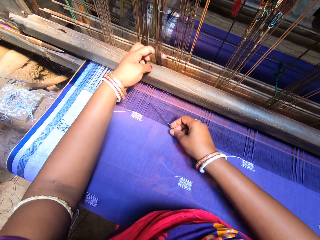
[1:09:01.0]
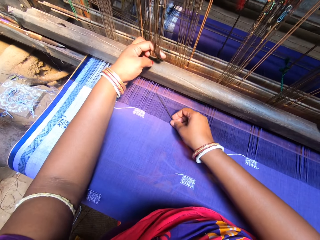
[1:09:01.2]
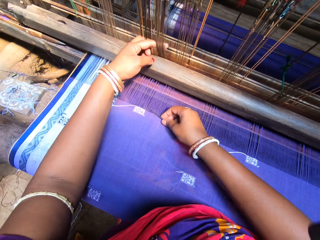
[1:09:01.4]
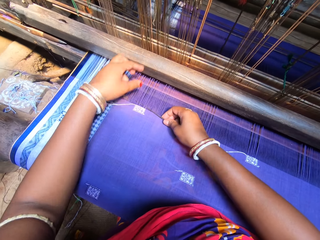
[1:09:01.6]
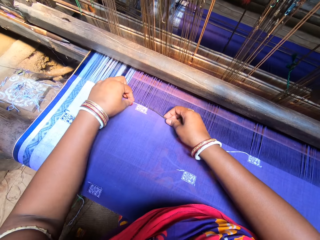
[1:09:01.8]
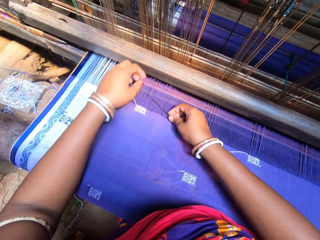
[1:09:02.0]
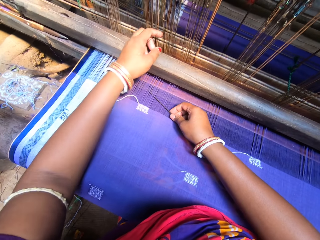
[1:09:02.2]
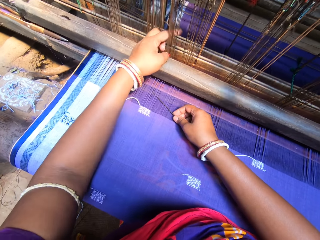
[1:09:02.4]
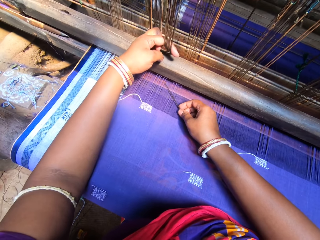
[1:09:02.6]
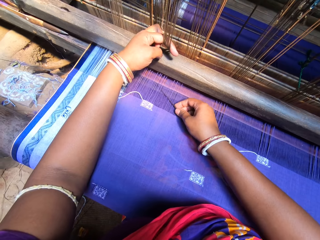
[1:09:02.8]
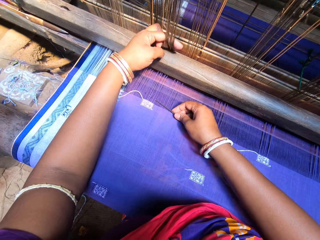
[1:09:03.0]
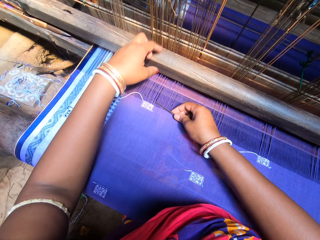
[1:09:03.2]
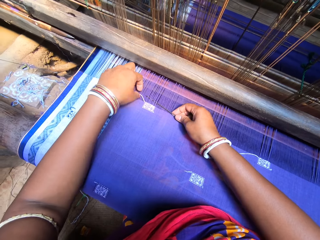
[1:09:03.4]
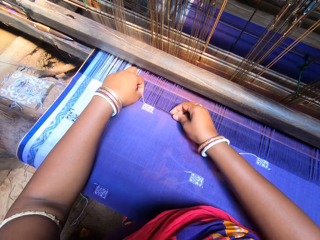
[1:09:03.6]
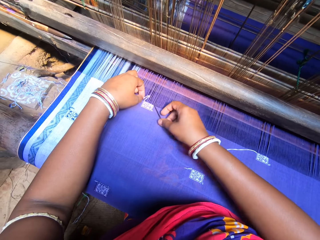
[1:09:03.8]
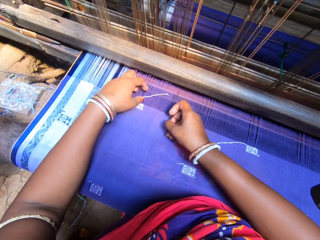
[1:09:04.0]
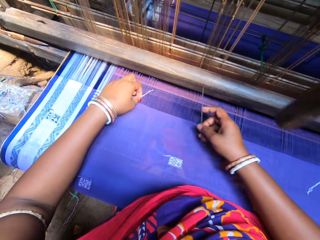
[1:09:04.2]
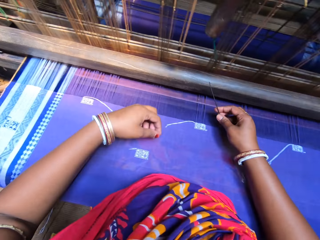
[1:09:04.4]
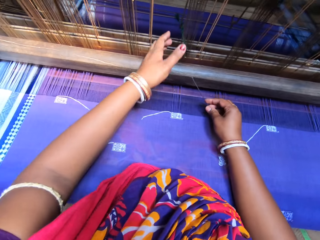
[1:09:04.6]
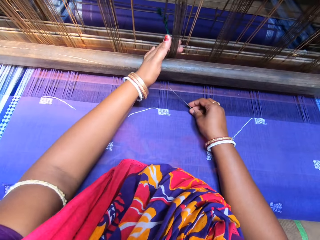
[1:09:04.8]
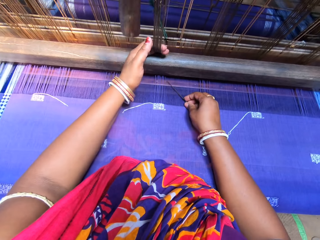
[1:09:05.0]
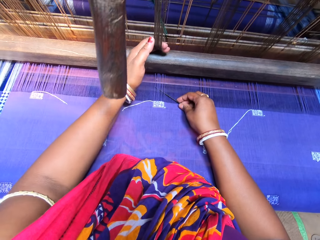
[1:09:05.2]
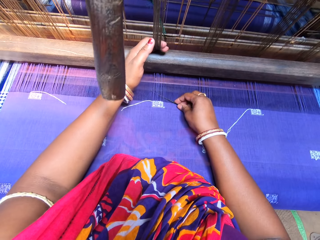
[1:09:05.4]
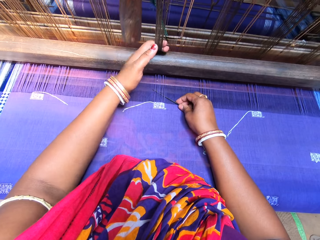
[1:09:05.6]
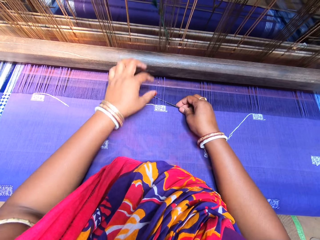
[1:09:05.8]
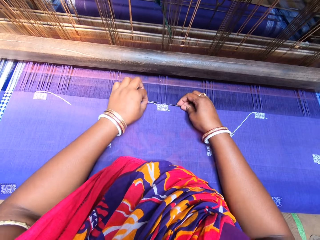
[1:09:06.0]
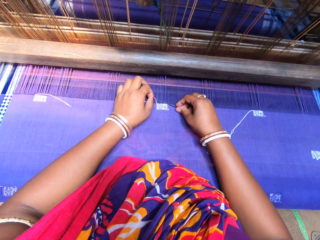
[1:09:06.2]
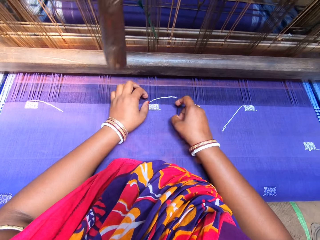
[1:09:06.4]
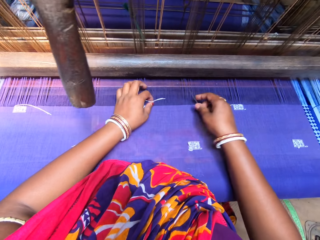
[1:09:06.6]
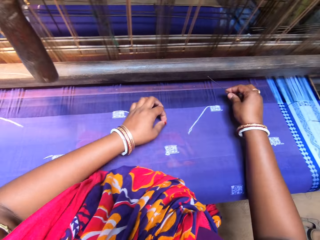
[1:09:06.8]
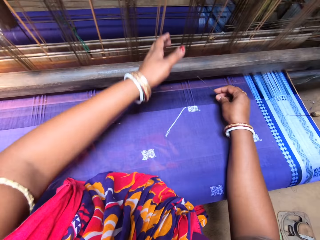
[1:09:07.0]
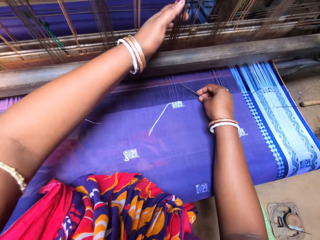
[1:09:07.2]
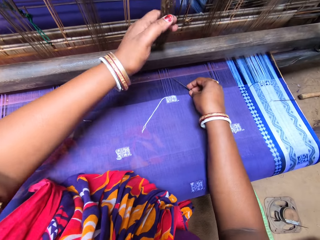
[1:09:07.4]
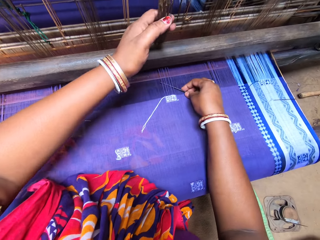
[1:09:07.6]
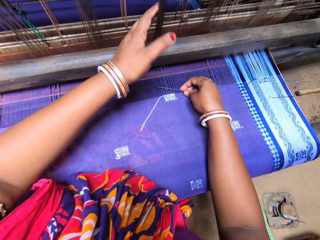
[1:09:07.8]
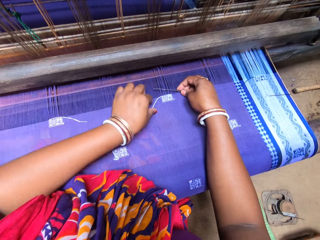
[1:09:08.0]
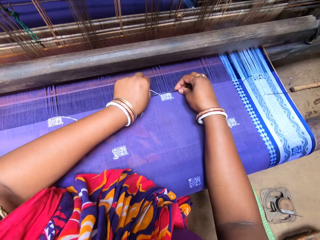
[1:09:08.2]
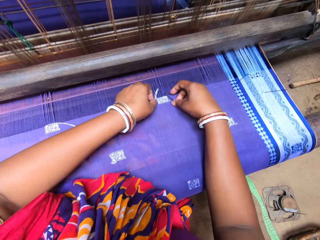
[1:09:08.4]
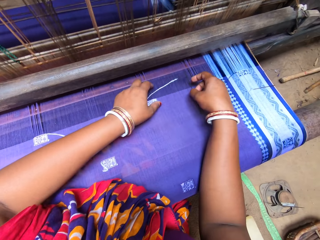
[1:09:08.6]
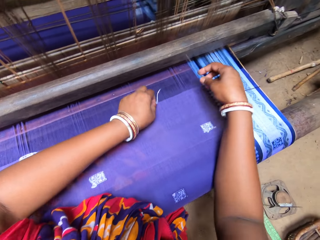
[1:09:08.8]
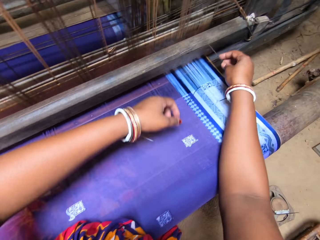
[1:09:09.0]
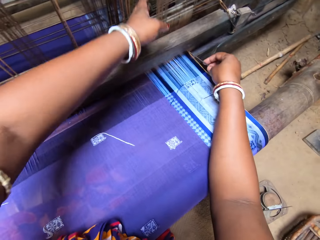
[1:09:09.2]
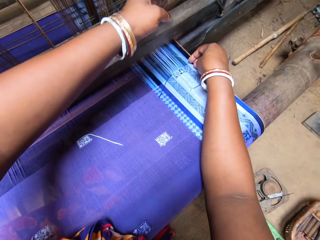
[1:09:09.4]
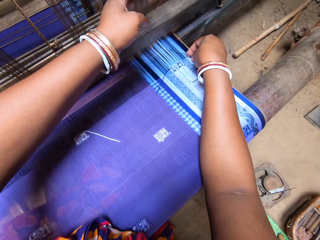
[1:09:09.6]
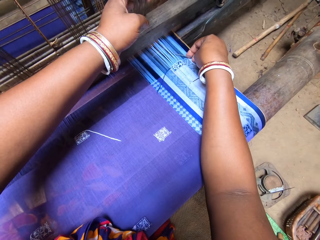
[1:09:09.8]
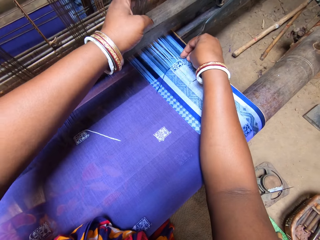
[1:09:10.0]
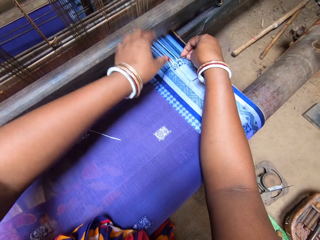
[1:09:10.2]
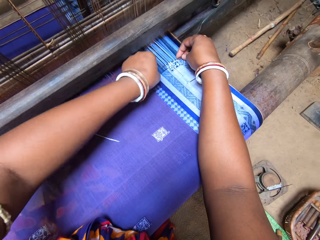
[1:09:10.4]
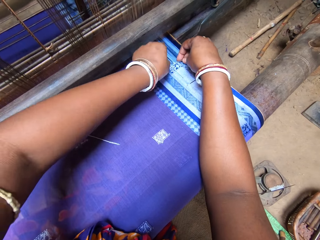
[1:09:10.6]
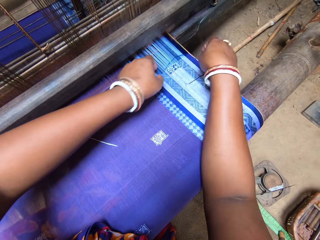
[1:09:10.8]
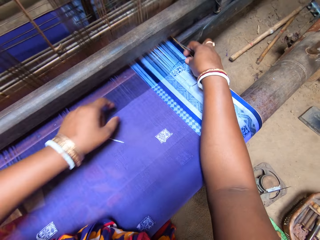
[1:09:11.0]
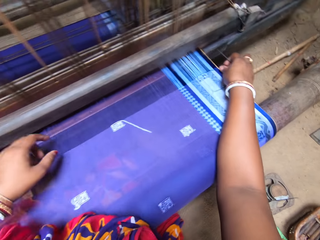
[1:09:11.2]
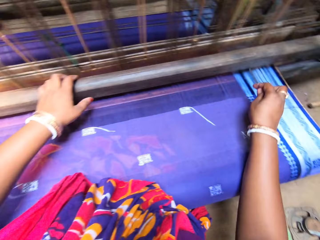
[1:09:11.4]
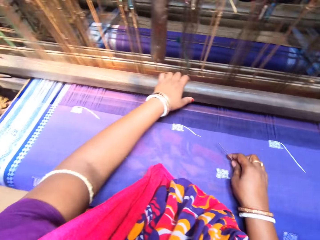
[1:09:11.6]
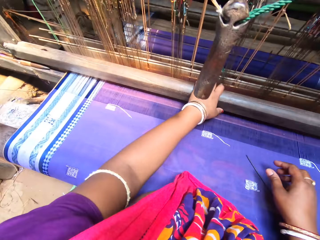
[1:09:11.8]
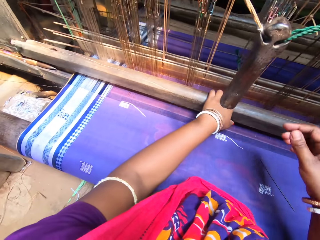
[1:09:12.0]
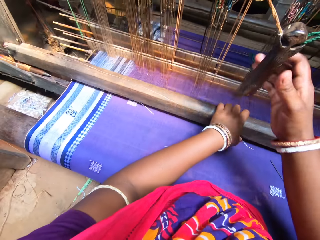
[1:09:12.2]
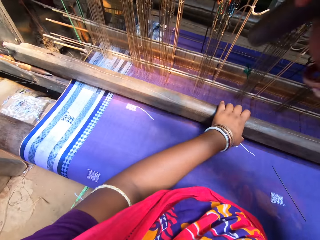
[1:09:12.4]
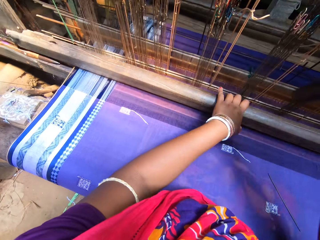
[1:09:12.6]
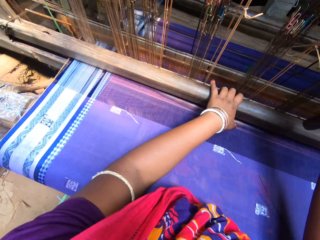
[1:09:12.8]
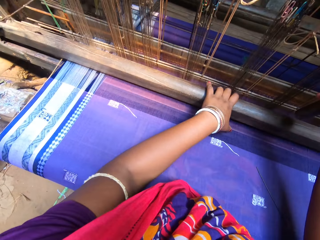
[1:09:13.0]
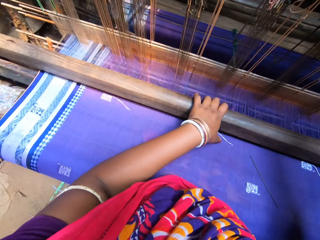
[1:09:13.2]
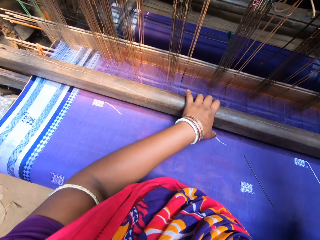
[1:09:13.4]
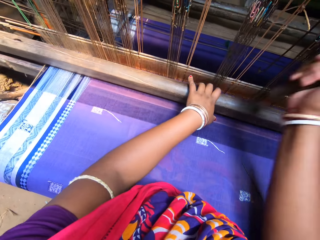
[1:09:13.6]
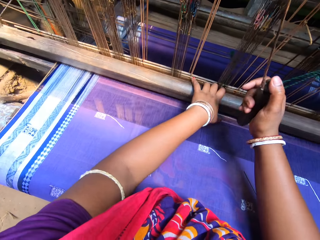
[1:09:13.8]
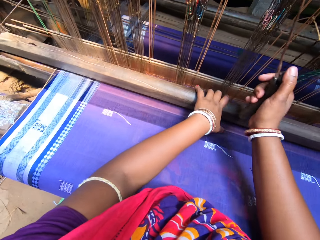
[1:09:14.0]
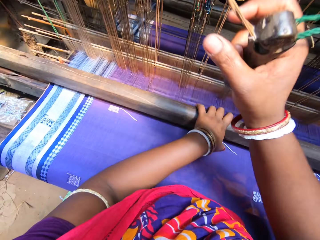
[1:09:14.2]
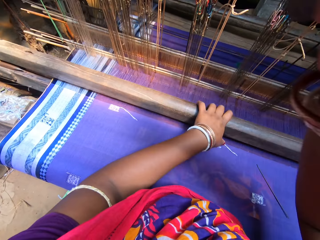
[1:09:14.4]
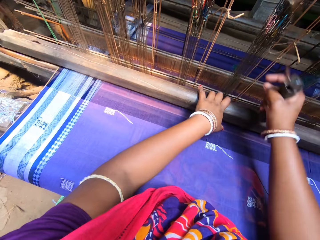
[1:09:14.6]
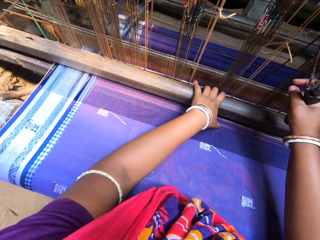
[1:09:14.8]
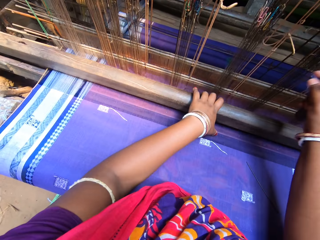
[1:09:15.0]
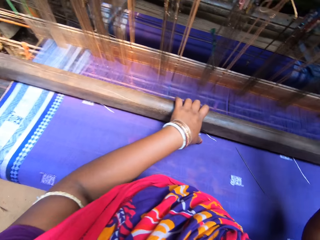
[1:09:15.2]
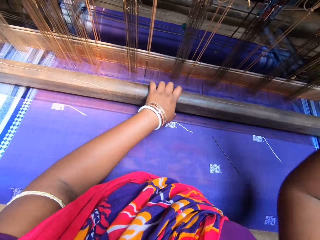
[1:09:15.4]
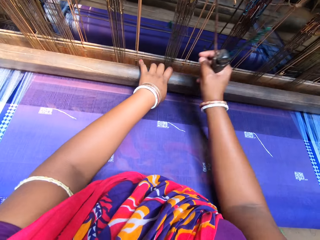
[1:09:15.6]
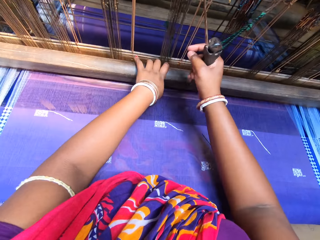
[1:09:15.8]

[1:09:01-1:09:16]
The camera wearer pulls the warp from the handloom machine with her left hand. She pulls it again. She weaves on the weft yarn of the fabric with the needle in her right hand. She pulls the warp from the handloom machine with her left hand. She weaves on the weft yarn of the fabric with the needle in her right hand. She pulls the warp from the handloom machine with her left hand. She weaves on the weft yarn of the fabric with the needle in her right hand. She pulls the warp from the handloom machine with her left hand. She weaves on the weft yarn of the fabric with the needle in her right hand. She pulls the warp from the handloom machine with her left hand. She drops the needle in her right hand on the fabric. She pulls the pulley from the handloom machine with her right hand. She weaves the fabric with both hands on the handloom machine.

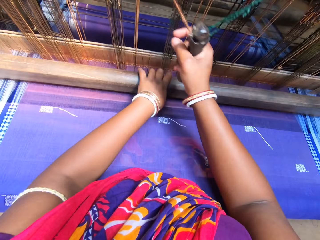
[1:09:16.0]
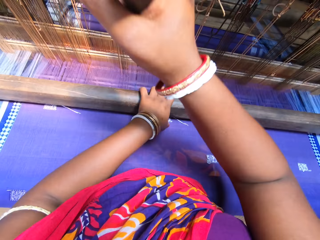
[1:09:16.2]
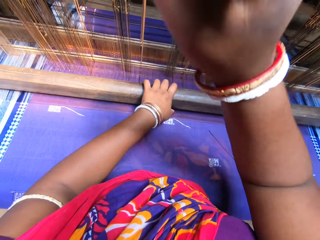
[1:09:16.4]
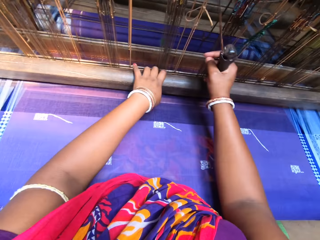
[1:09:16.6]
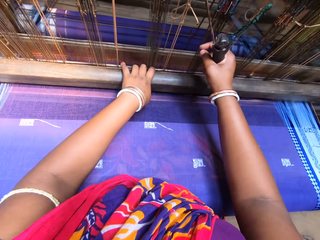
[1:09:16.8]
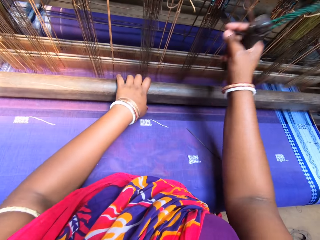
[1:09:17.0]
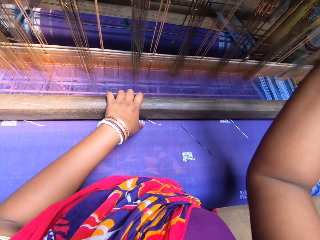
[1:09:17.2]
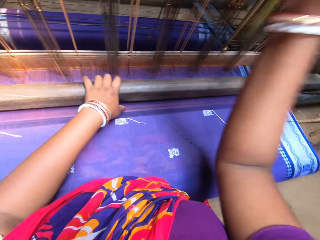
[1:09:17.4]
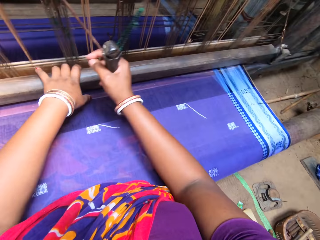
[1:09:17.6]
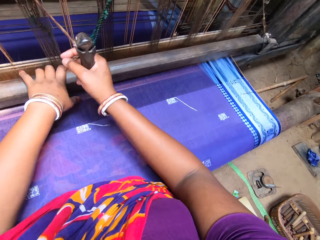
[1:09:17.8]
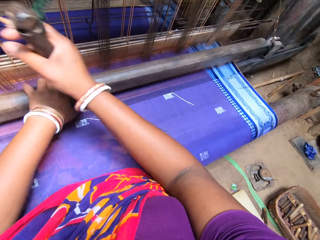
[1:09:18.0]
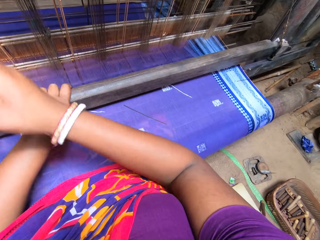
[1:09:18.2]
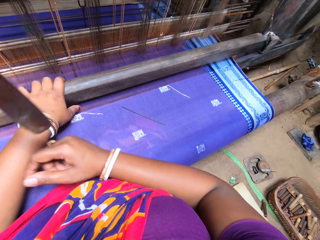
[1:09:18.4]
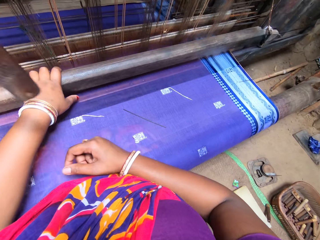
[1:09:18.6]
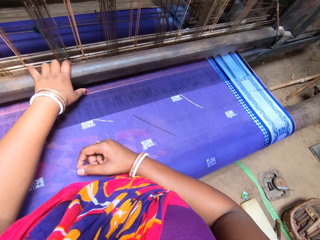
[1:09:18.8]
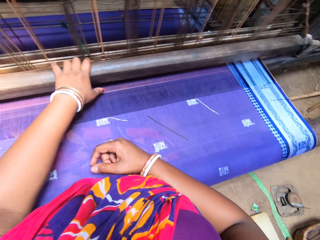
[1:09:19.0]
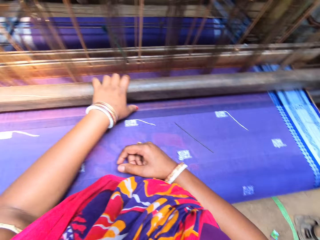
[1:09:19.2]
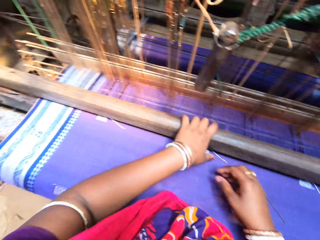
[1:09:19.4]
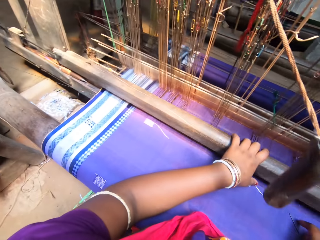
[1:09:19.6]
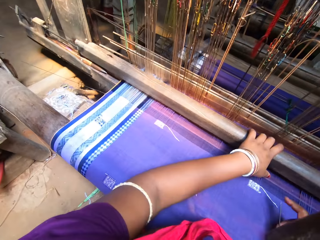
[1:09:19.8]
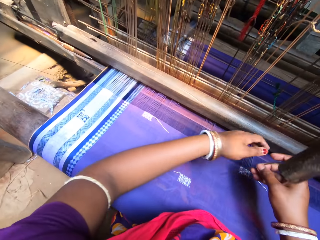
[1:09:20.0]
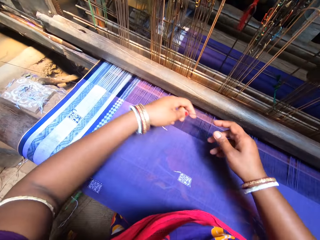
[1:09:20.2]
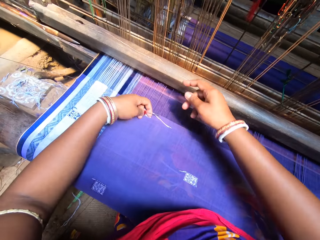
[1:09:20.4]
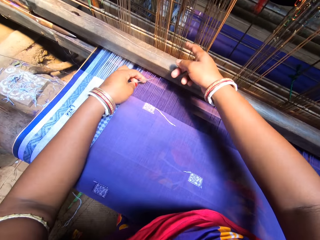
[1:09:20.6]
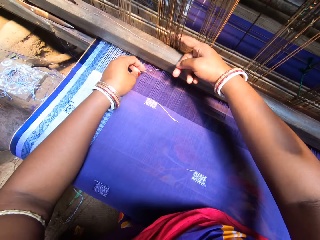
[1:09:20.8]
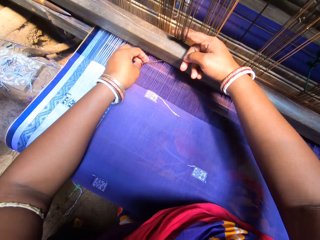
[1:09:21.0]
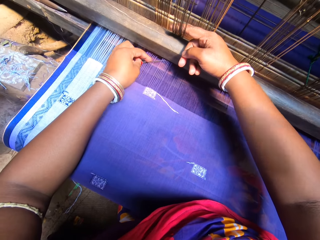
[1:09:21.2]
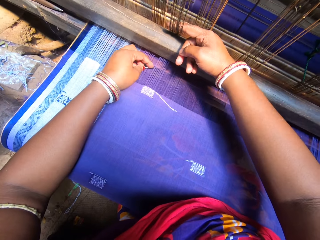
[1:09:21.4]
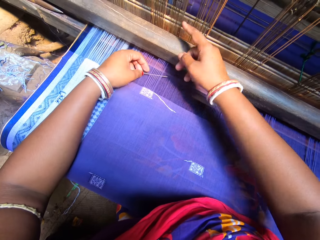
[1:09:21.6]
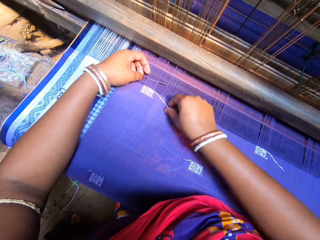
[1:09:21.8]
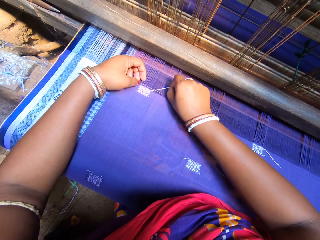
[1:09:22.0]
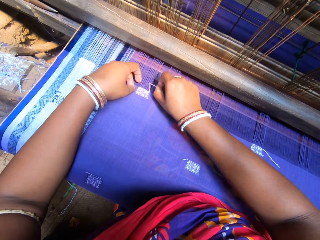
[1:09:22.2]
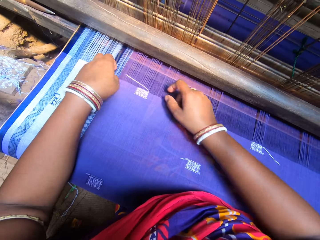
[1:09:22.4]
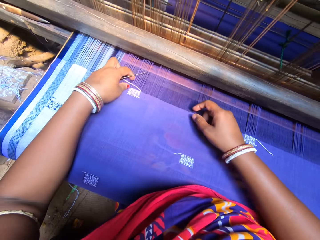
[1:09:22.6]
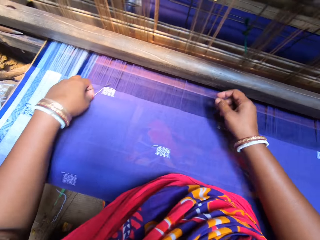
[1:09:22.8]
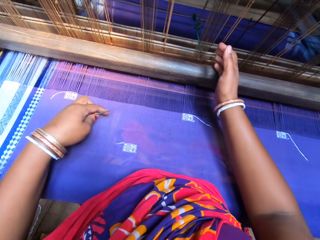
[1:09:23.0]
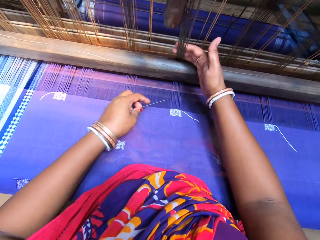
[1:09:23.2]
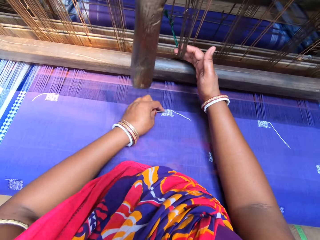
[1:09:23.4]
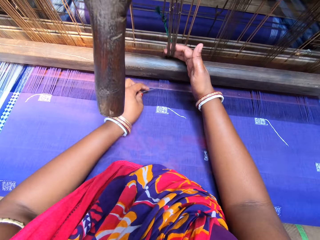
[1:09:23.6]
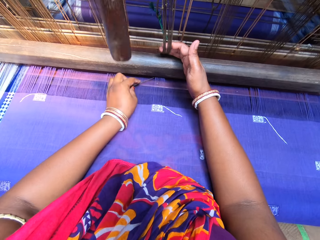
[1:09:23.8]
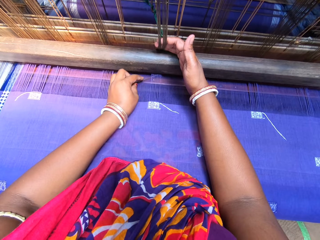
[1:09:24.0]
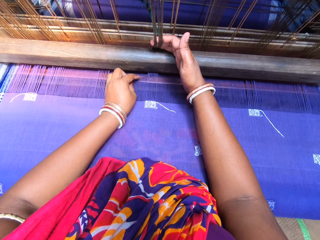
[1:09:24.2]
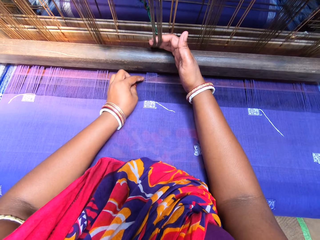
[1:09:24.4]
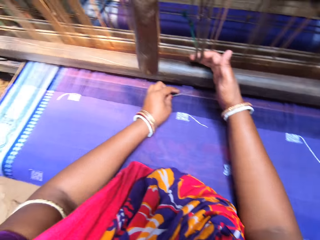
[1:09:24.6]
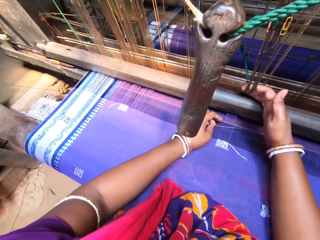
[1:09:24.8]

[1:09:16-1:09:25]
The camera wearer picks the needle from the fabric with her right hand. She passes the needle in her right hand to her left hand. She pulls the warp from the handloom machine with her right hand. She weaves on the weft yarn of the fabric with the needle in her left hand. She pulls the warp from the handloom machine with her right hand. She weaves on the weft yarn of the fabric with the needle in her left hand.
